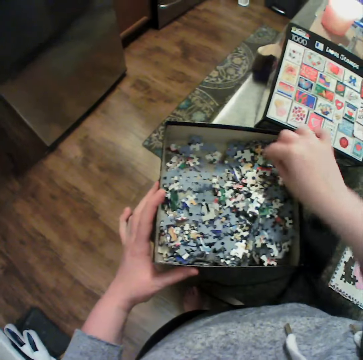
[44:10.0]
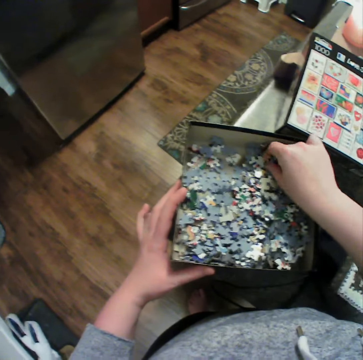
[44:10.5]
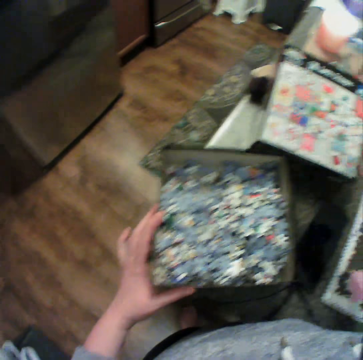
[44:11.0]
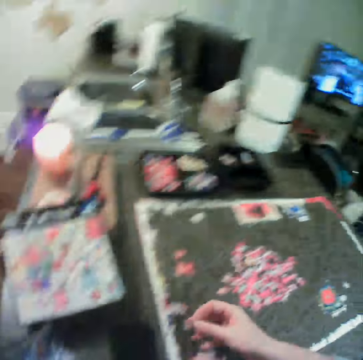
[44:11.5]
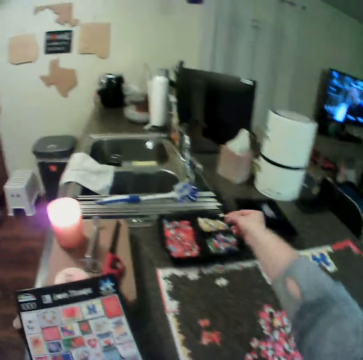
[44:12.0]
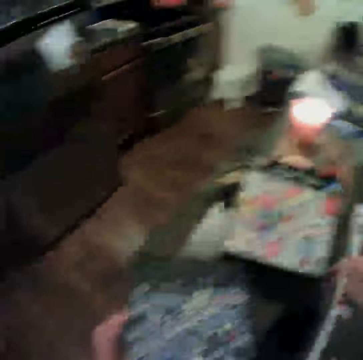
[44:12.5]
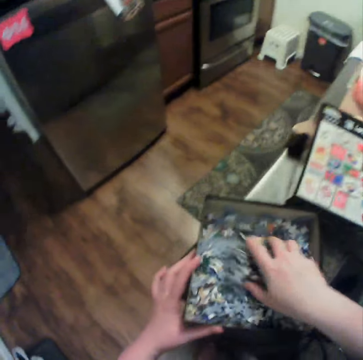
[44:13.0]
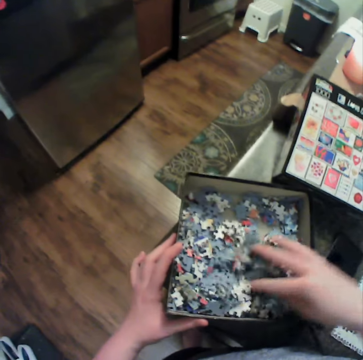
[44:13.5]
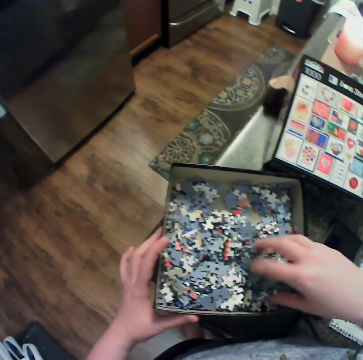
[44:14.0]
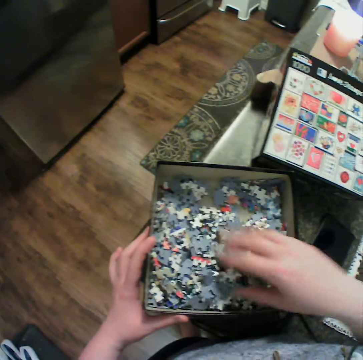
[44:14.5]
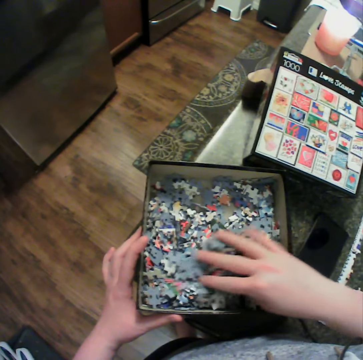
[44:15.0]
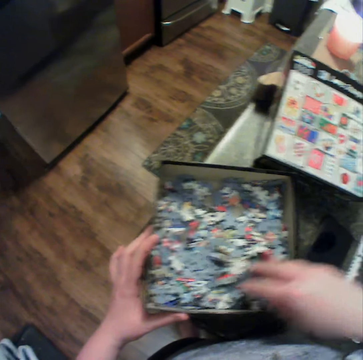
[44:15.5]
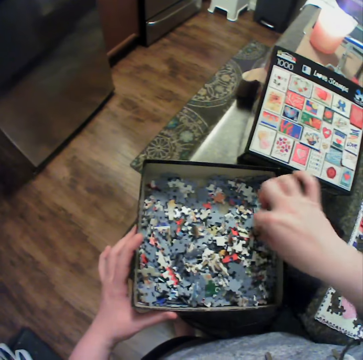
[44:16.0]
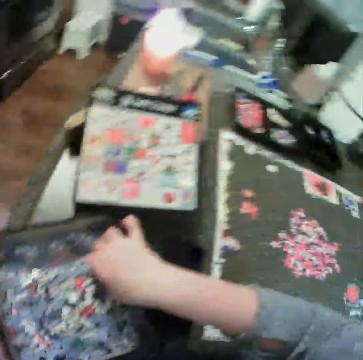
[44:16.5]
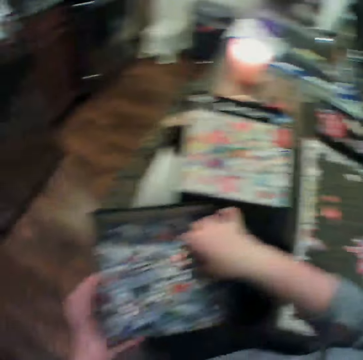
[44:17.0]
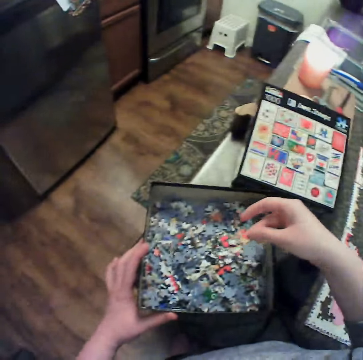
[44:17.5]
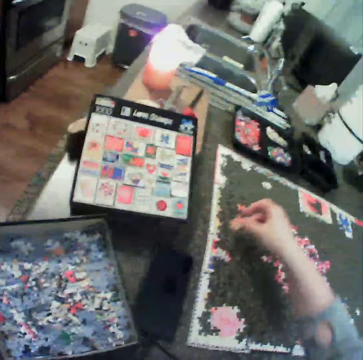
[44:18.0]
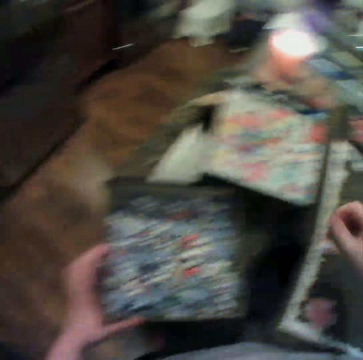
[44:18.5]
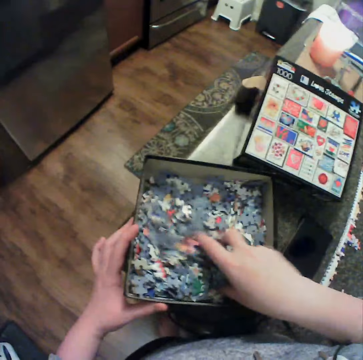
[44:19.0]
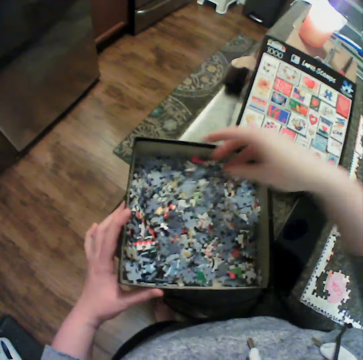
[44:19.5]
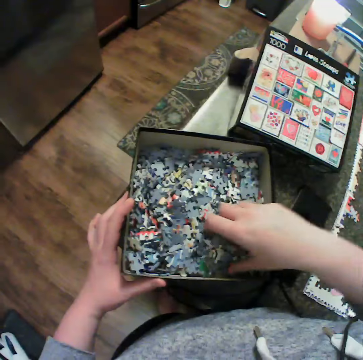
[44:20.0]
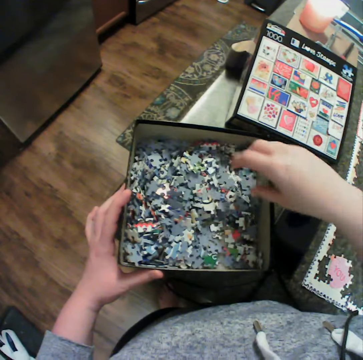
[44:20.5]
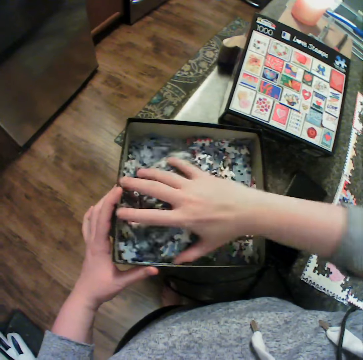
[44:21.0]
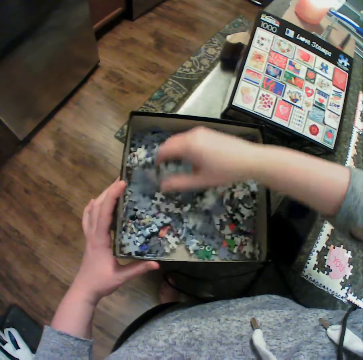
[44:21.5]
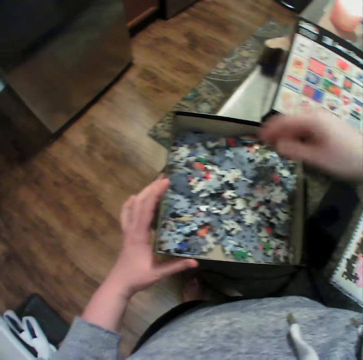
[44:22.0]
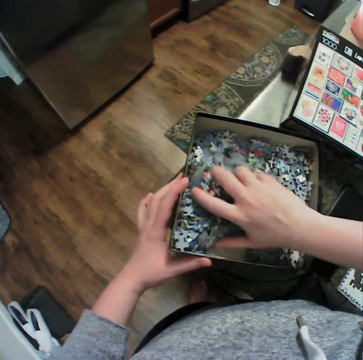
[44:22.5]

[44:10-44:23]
The camera wearer picks up a piece from the container. They keep the puzzle in the container. They shuffle a puzzle in the chart container. They spread the puzzle pieces. They pick up a puzzle piece. They drop the puzzle piece. They spread the puzzle pieces.

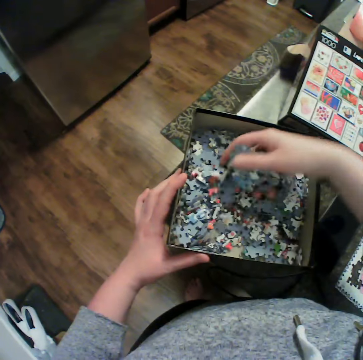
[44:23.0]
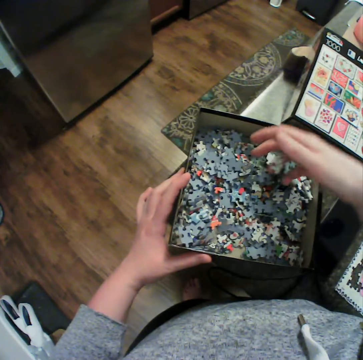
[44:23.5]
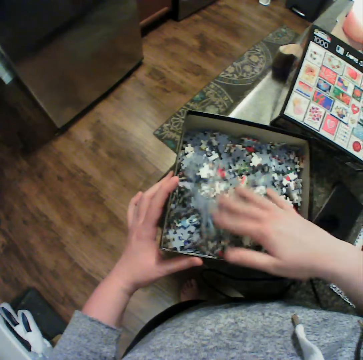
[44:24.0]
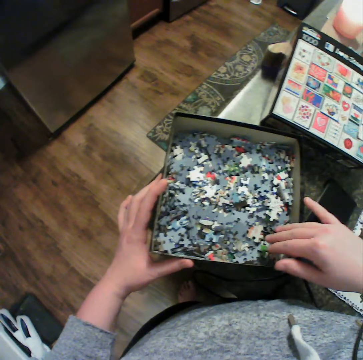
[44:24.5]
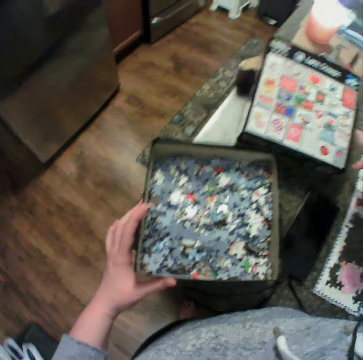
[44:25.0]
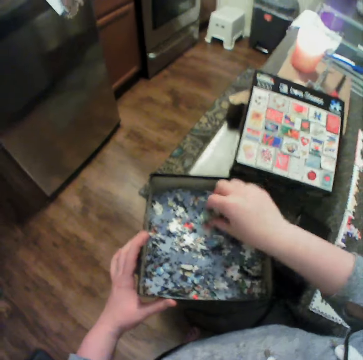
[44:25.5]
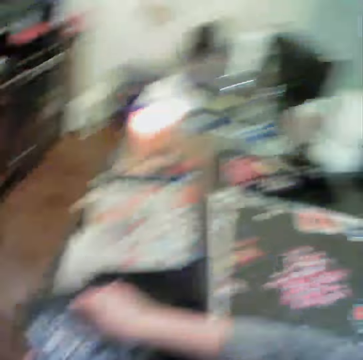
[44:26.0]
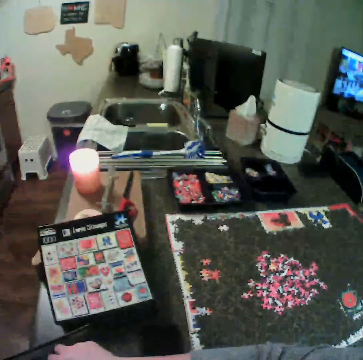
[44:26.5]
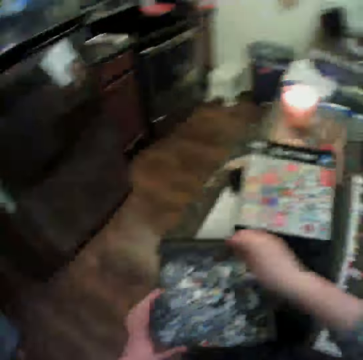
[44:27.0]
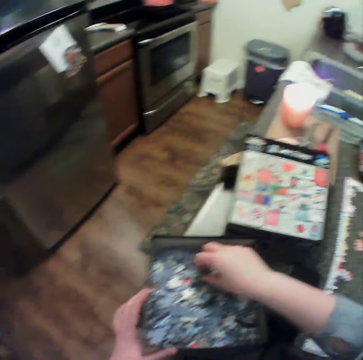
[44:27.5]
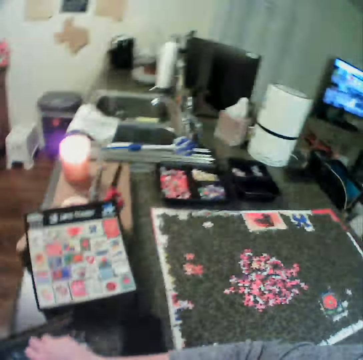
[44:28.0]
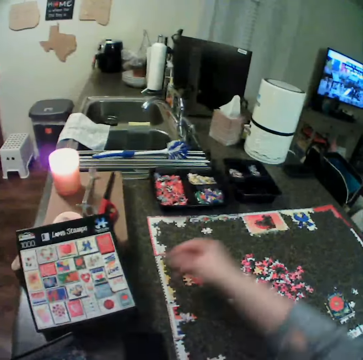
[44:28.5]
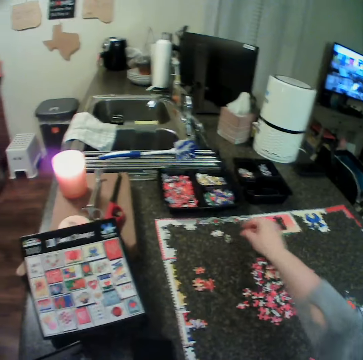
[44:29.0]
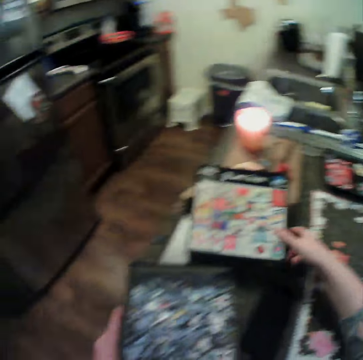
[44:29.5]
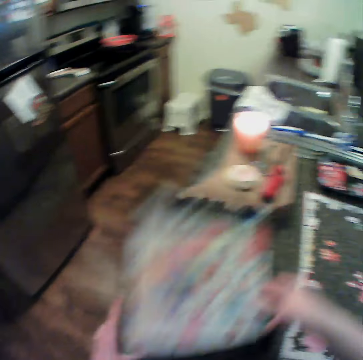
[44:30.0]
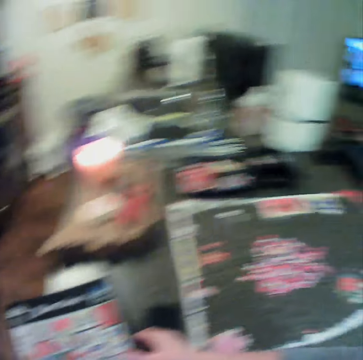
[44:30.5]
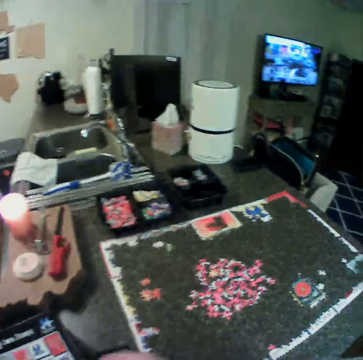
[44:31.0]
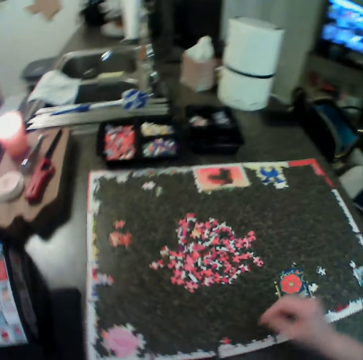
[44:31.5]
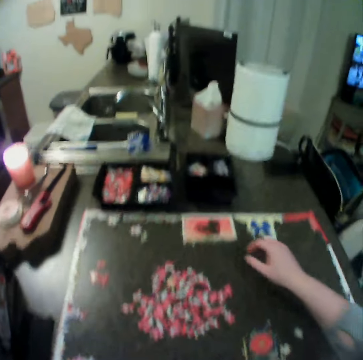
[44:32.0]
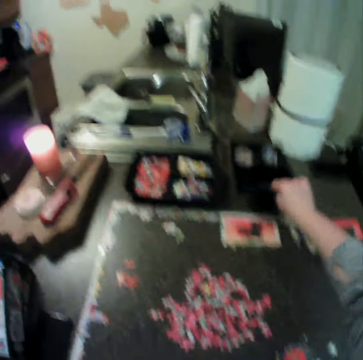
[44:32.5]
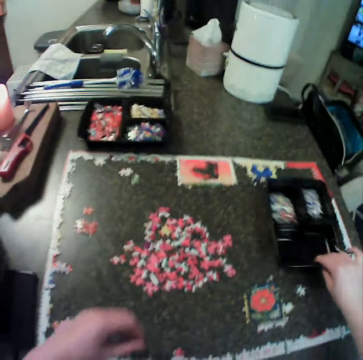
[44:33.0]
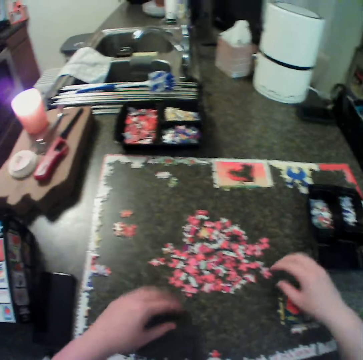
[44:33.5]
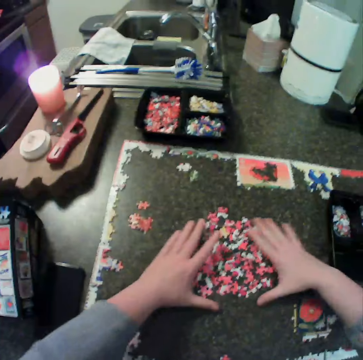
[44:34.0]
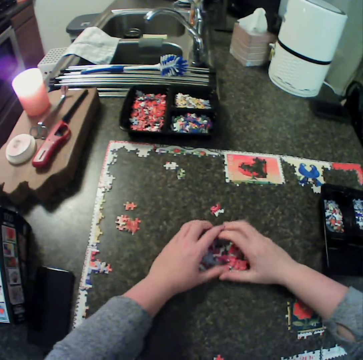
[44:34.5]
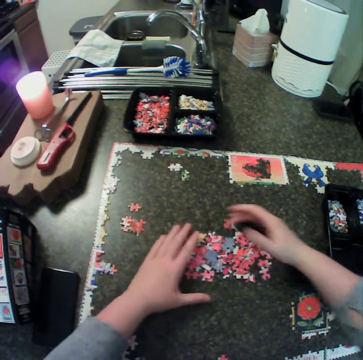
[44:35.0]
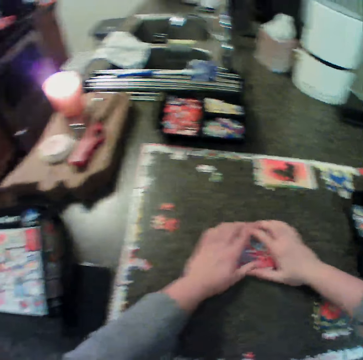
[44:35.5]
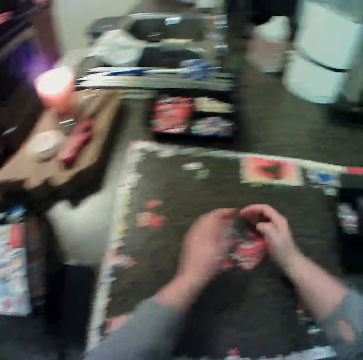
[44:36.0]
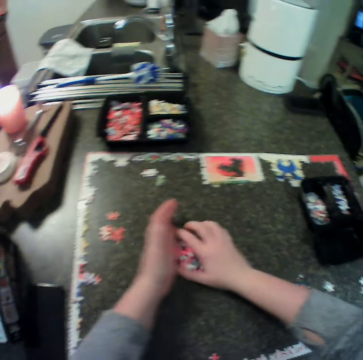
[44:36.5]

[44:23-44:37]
The camera wearer moves the right hand. They pick a piece from the container. They hold a puzzle piece. They move the puzzle piece and drop the puzzle piece. They keep the puzzle on the table. They pick up a box lid. They cover the container. They move a hand. They carry the container. They pick up a tray. They keep the container on the table. They gather puzzle pieces. They adjust the puzzle on the table.

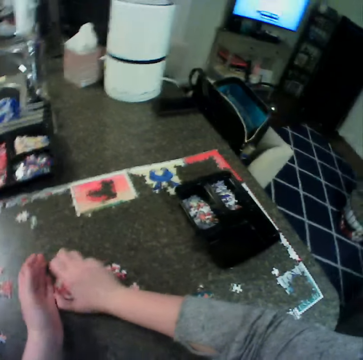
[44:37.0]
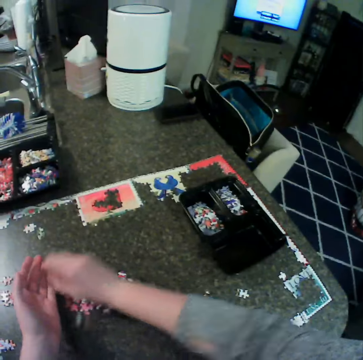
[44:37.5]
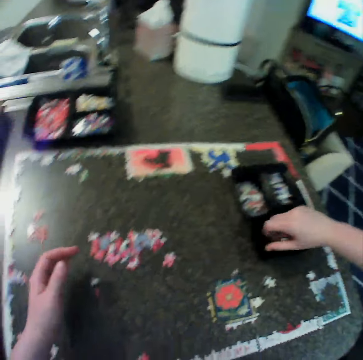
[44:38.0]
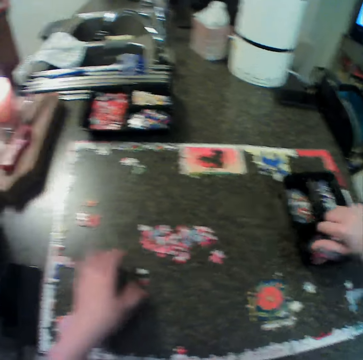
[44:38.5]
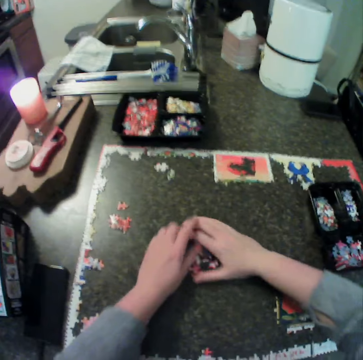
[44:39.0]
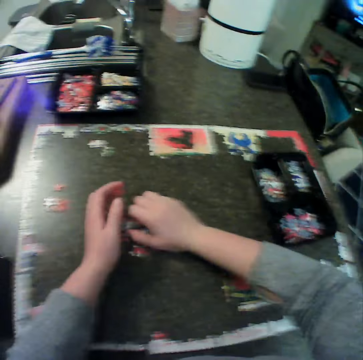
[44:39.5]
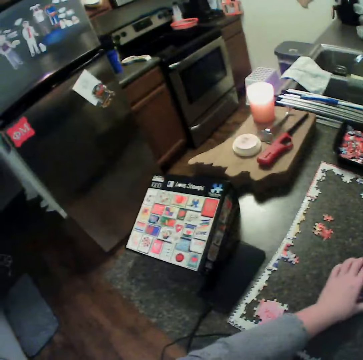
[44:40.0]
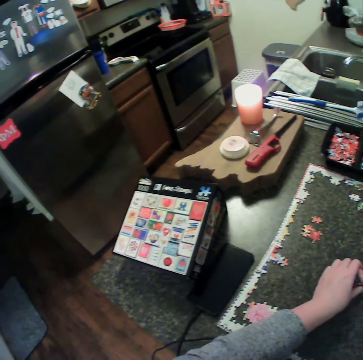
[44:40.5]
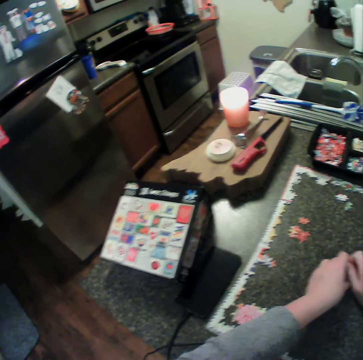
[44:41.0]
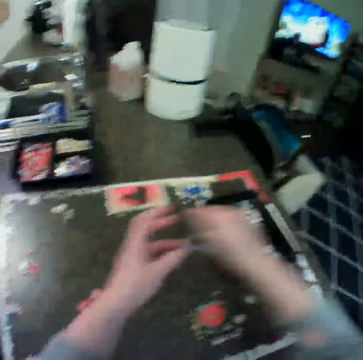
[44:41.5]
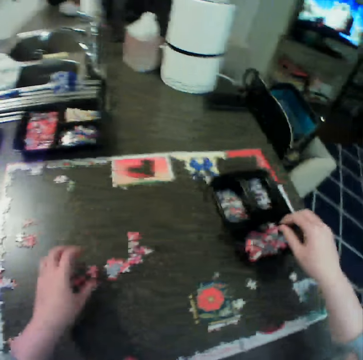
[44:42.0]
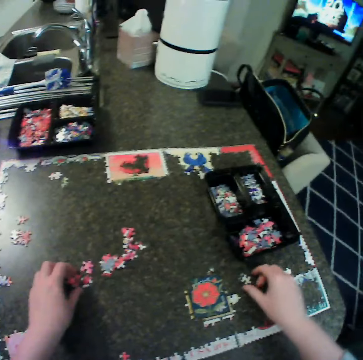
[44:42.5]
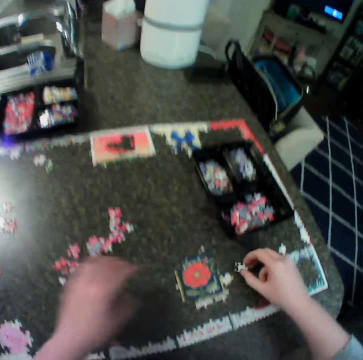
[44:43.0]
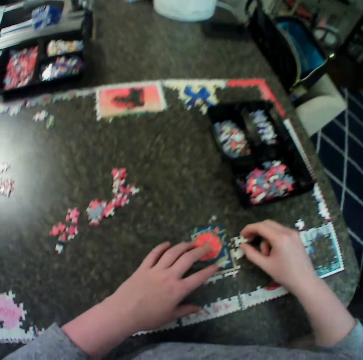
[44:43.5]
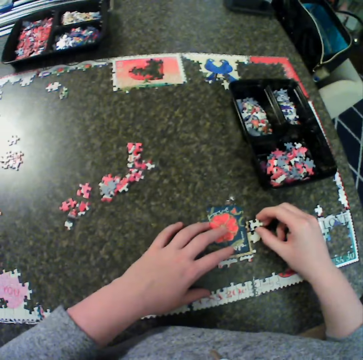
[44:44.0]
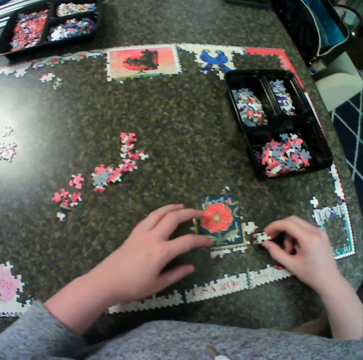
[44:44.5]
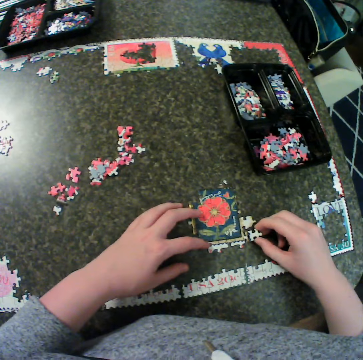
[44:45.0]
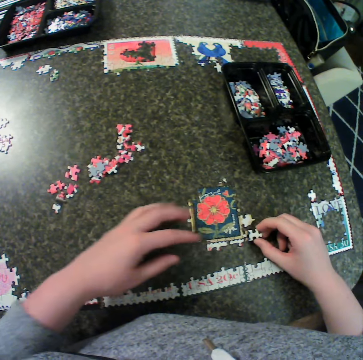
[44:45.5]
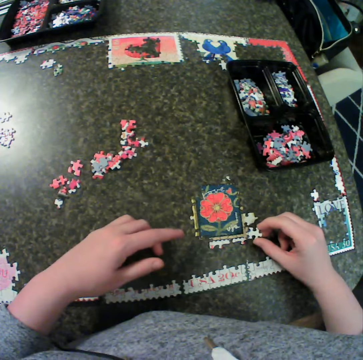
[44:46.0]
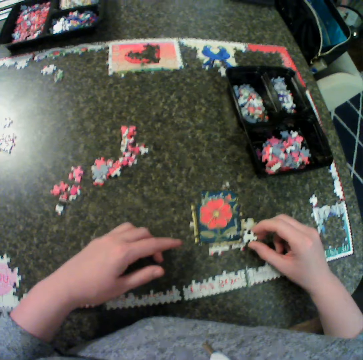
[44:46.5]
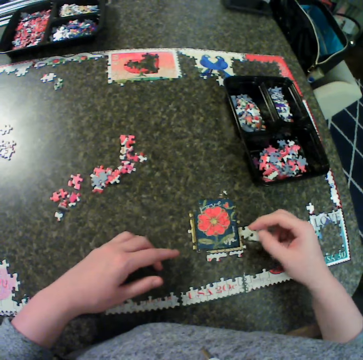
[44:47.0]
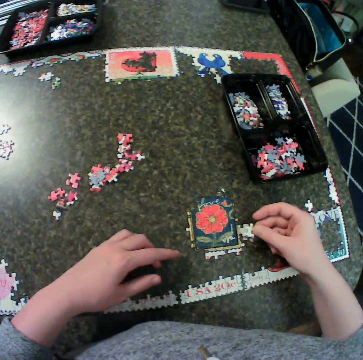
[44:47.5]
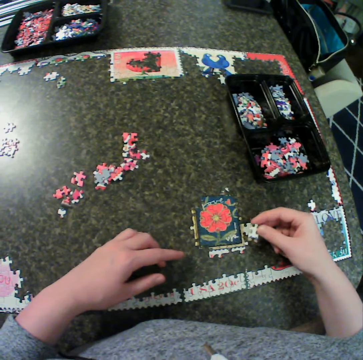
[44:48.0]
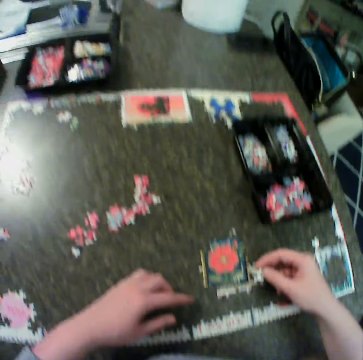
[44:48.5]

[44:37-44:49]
The camera wearer collects puzzle pieces. They put the puzzle in the container. They collect puzzle pieces. They carry the puzzles. They put the puzzle in the container. They touch the puzzle pieces, pick up a puzzle piece and remove the hand from the puzzle pieces. They hold the jigsaw puzzle. They put the puzzle piece on the jigsaw. They remove the hand from the jigsaw. They move the puzzle piece around. They hold the jigsaw puzzle with a finger. They fit the puzzle piece on the jigsaw. They remove the hand from the jigsaw puzzle. They lift the puzzle piece and turn the puzzle piece.
